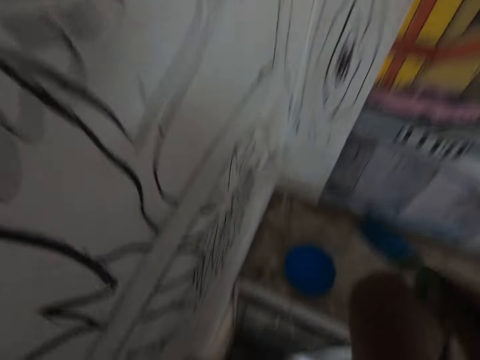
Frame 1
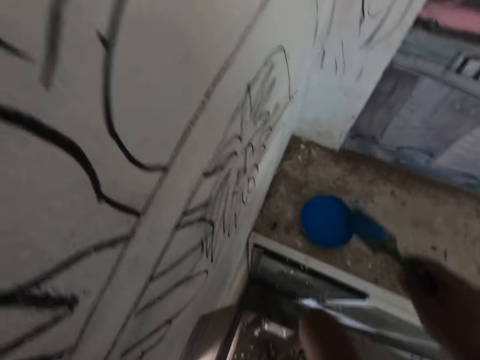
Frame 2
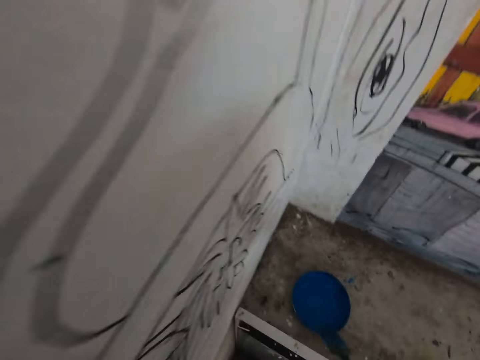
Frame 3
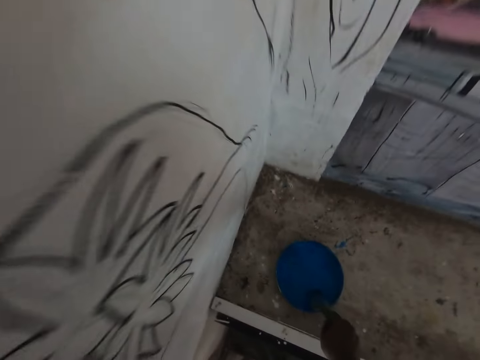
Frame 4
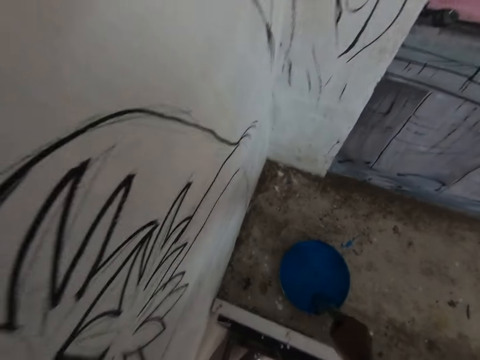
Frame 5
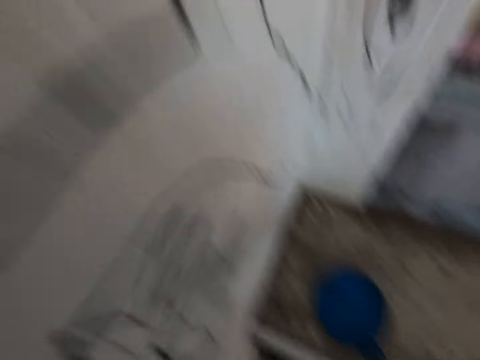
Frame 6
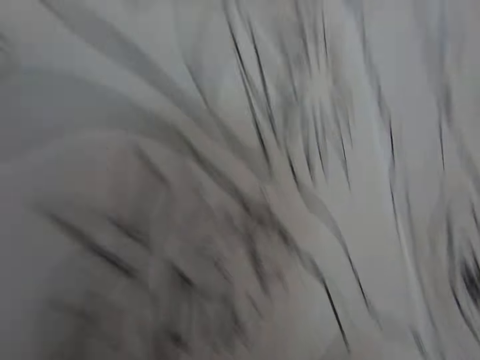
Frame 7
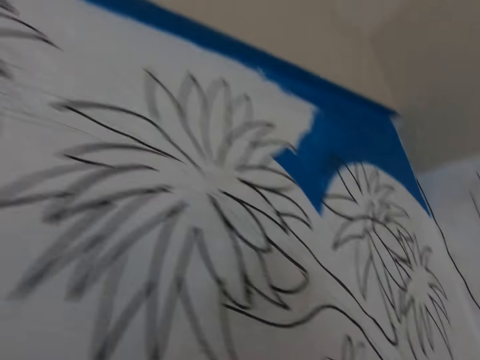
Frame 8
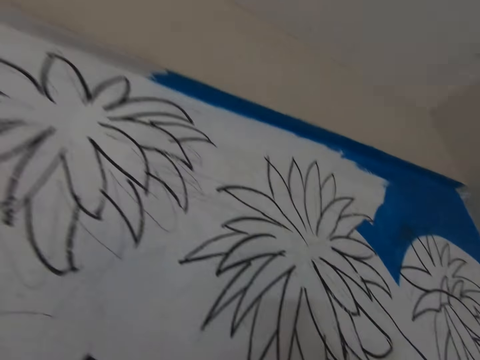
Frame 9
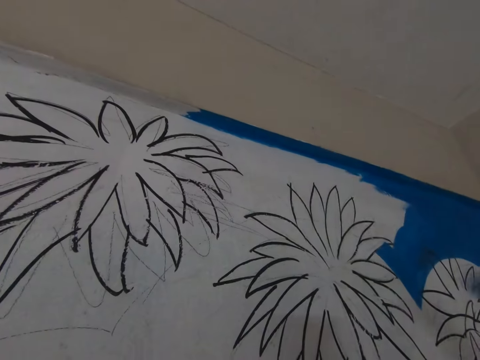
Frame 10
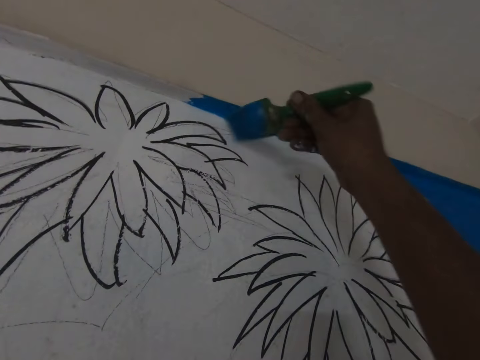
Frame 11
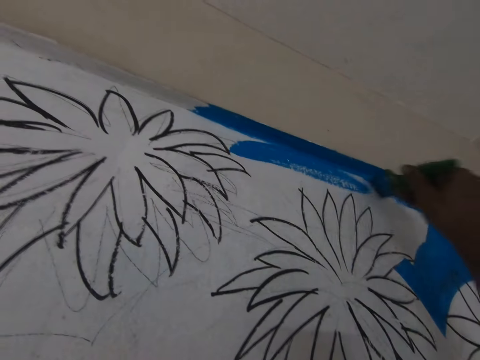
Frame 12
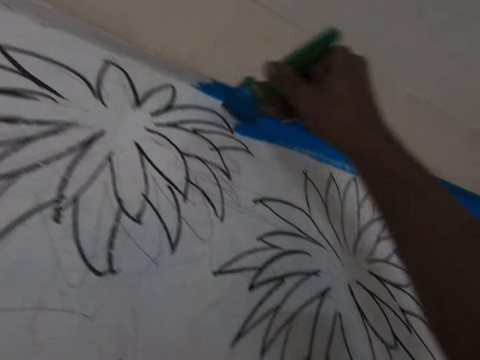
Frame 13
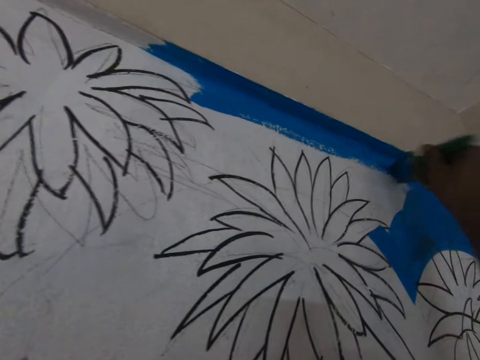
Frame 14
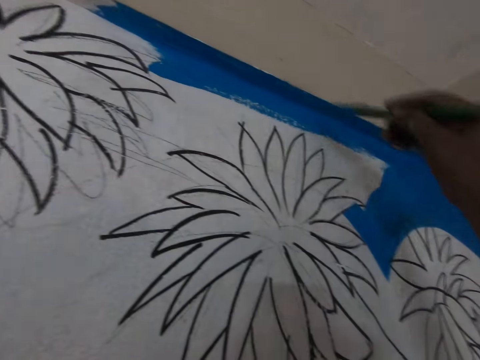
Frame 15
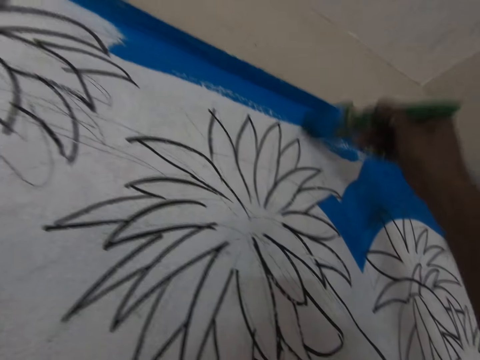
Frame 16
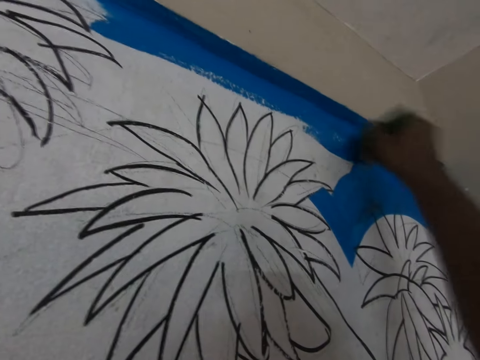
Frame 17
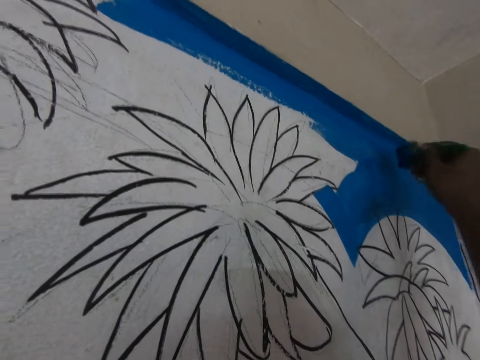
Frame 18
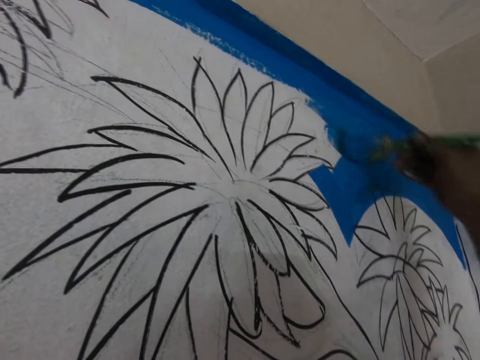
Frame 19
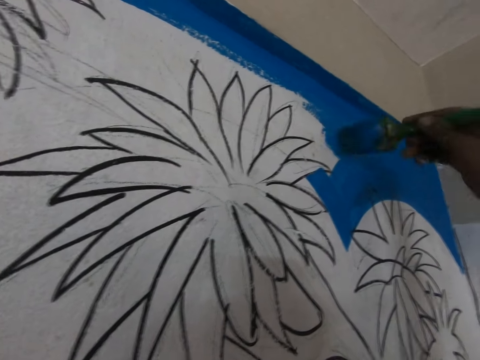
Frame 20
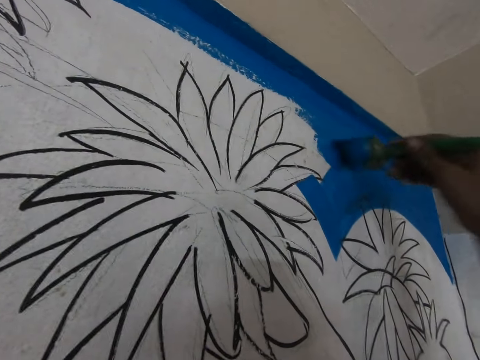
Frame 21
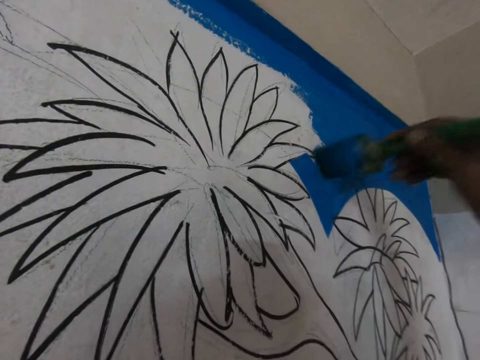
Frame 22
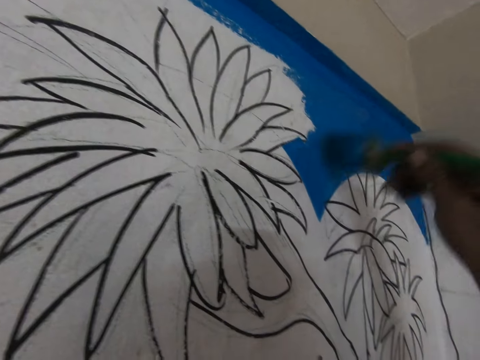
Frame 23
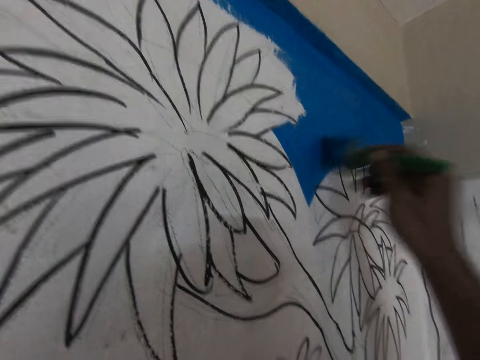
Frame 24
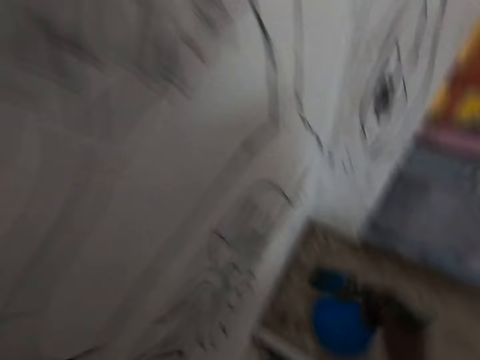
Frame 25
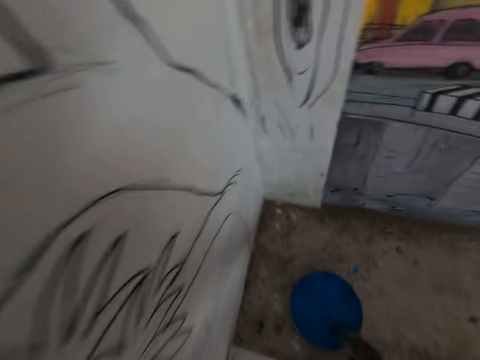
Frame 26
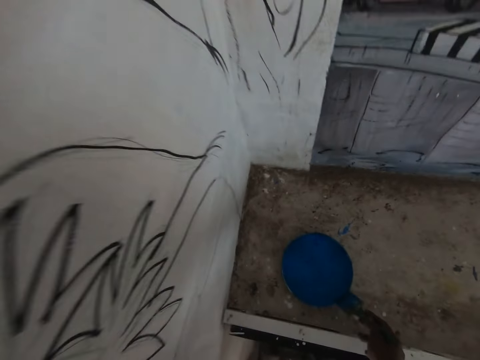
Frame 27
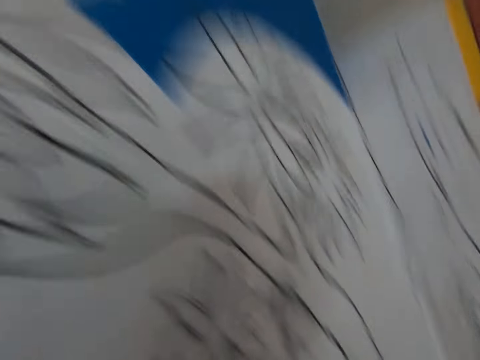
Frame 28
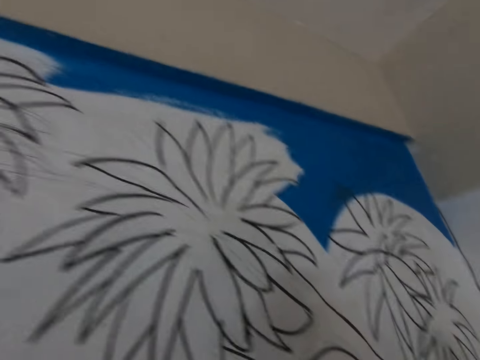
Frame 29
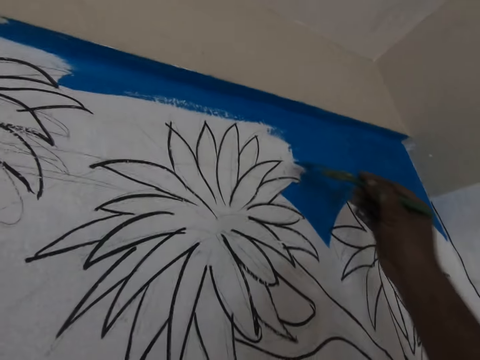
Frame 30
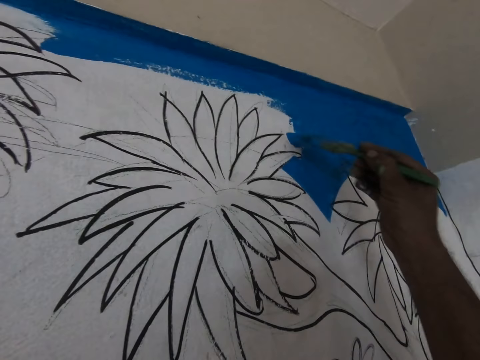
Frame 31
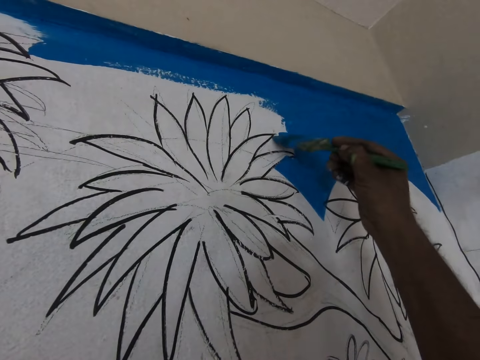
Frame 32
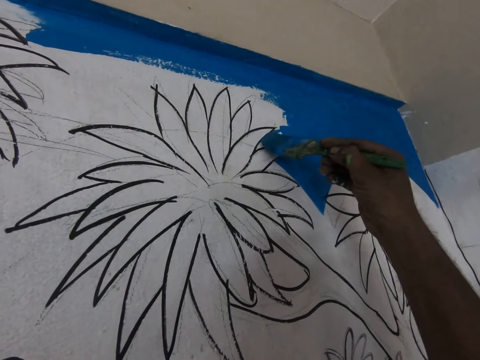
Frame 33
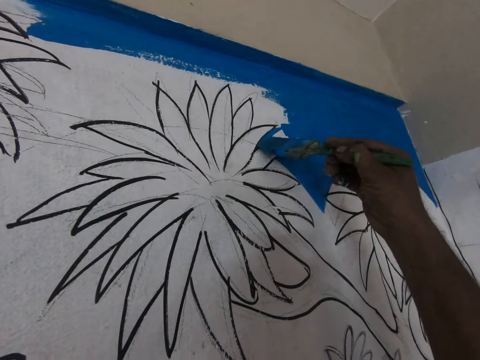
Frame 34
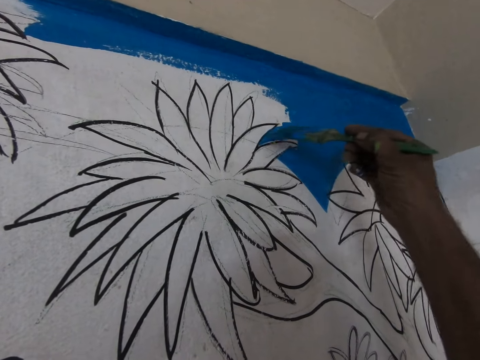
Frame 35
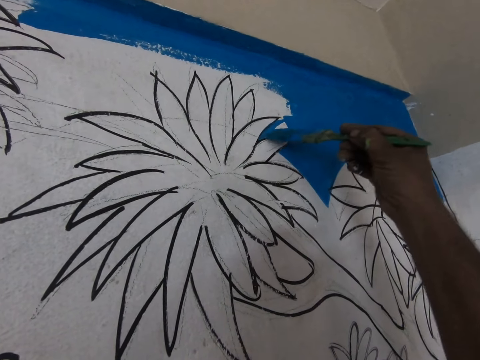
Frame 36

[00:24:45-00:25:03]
The camera wearer dips a paint brush in the paint can. They paint a drawing on the wall with the brush. They dip the paint brush in the paint can. They paint the drawing on the wall with the brush.

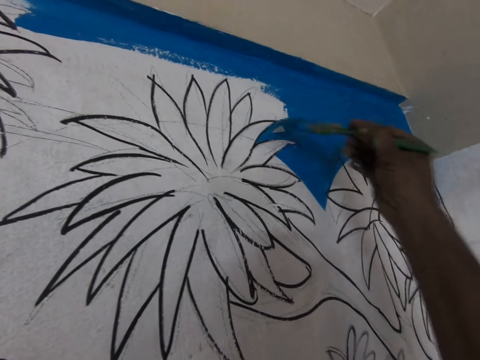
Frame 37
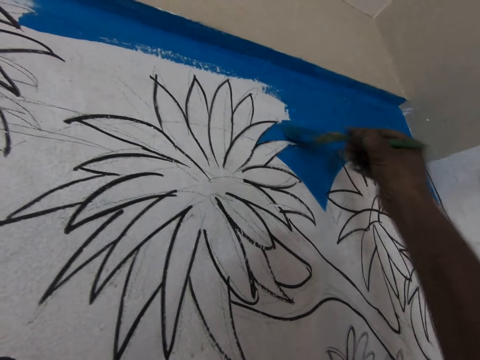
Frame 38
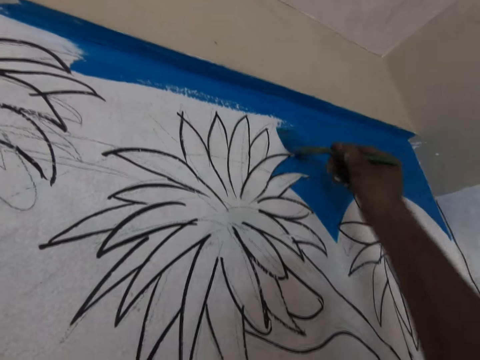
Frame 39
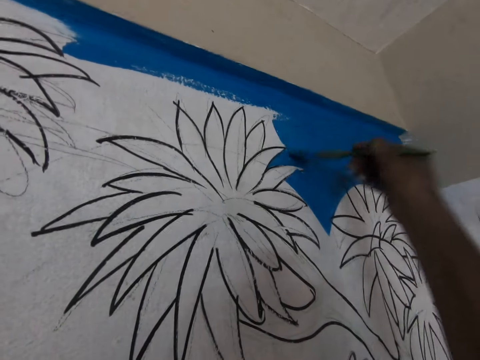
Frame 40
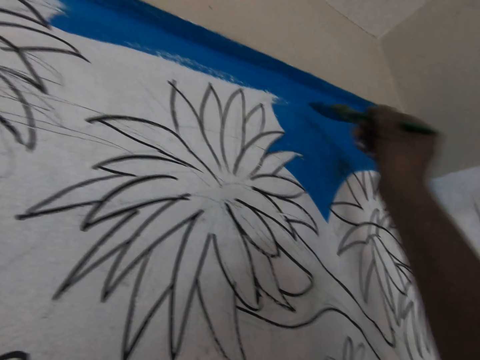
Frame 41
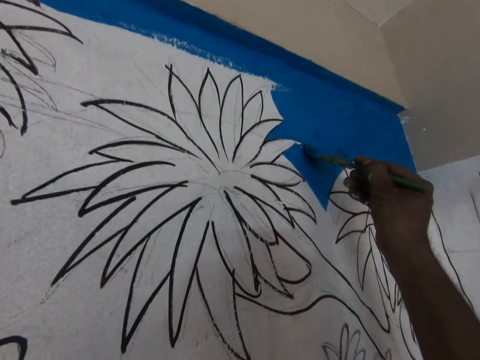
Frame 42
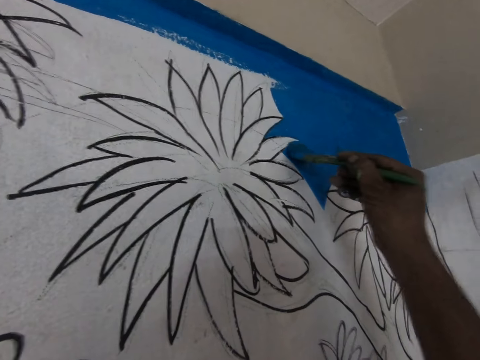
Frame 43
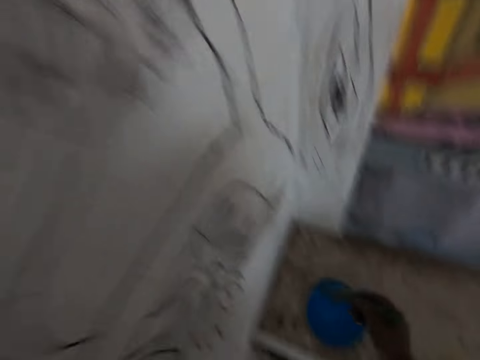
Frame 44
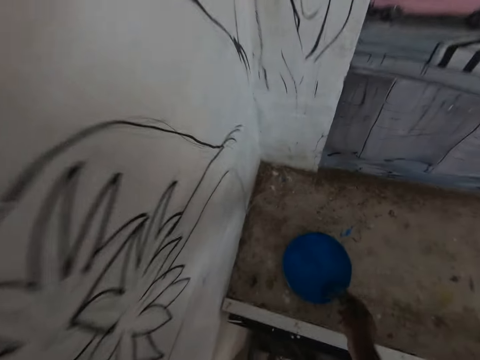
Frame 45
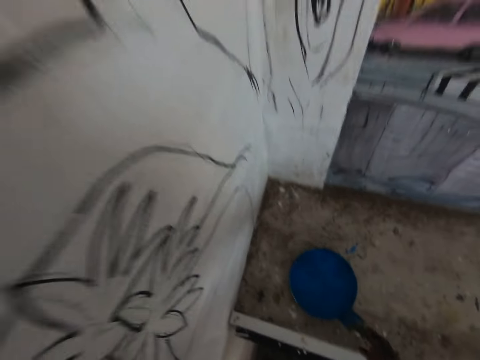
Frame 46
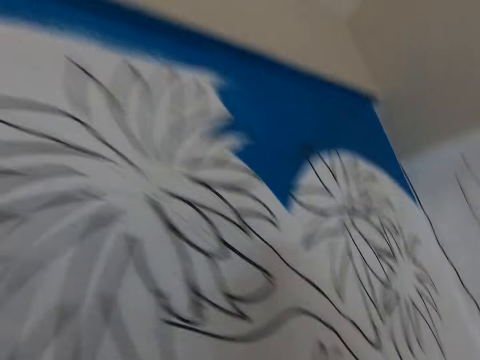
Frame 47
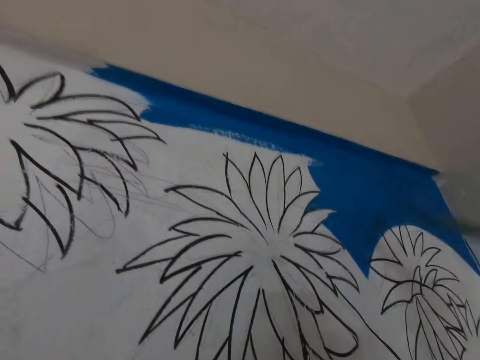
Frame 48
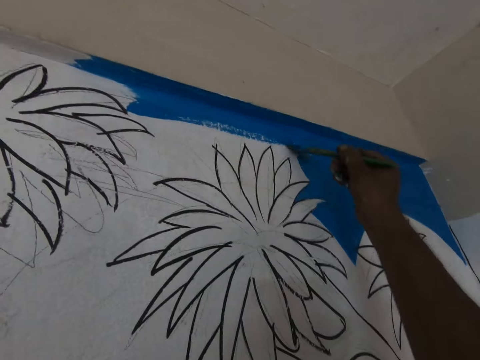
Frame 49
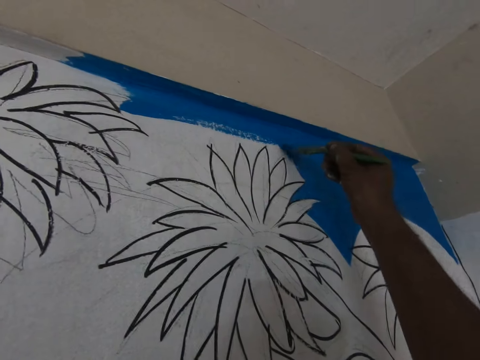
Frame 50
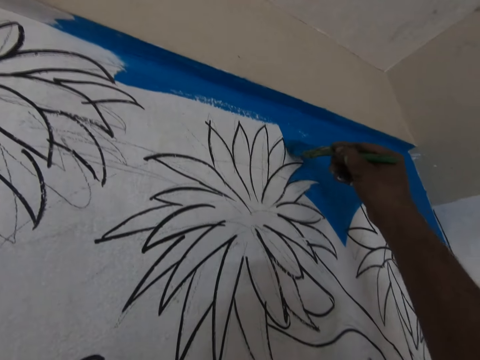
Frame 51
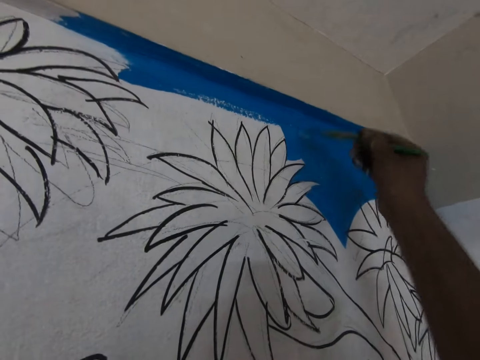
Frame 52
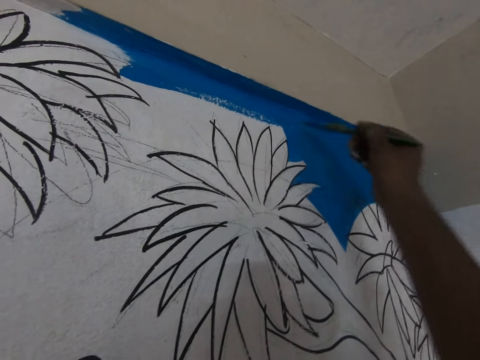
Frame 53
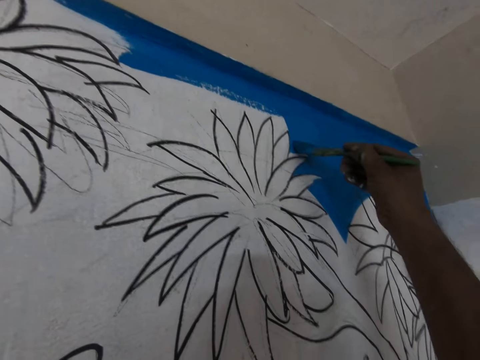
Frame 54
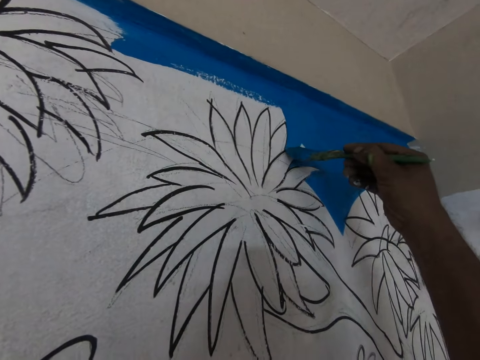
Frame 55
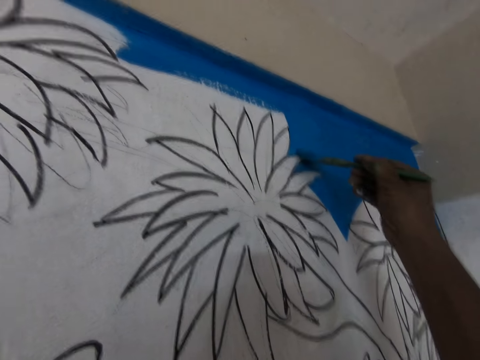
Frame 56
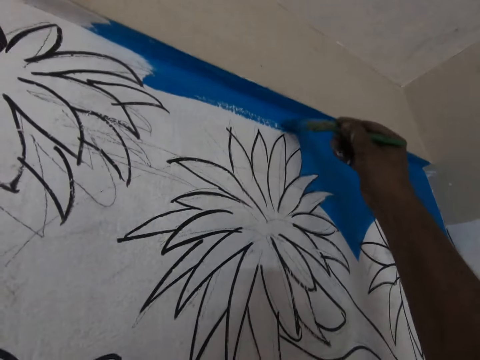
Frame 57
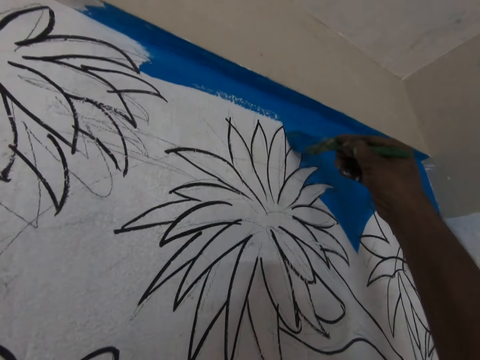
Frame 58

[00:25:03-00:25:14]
The camera wearer dips a paint brush in the paint can. They paint a drawing on the wall with the brush.
